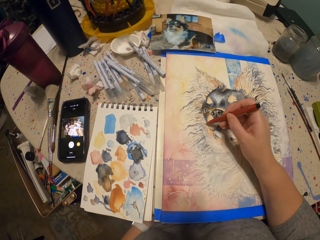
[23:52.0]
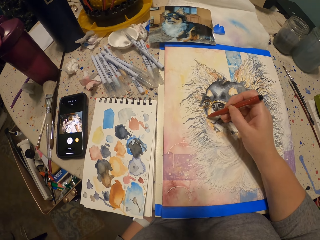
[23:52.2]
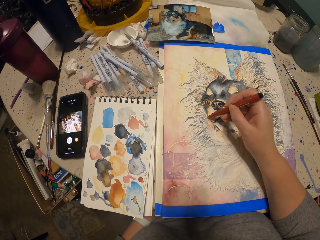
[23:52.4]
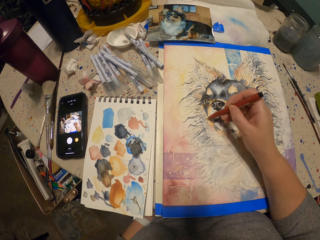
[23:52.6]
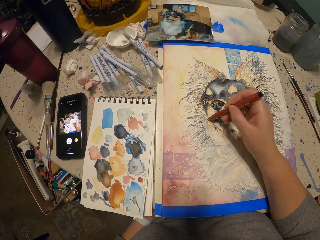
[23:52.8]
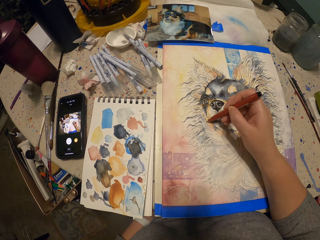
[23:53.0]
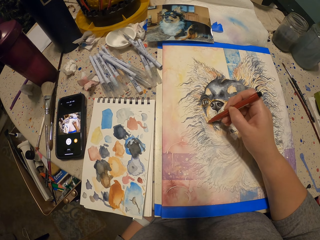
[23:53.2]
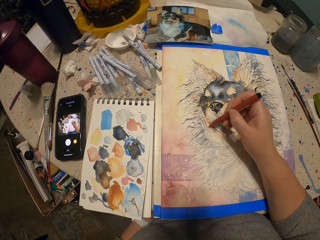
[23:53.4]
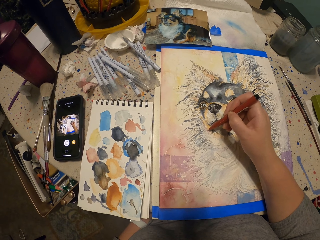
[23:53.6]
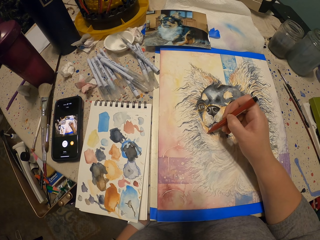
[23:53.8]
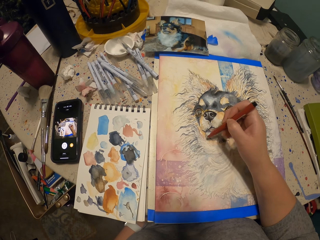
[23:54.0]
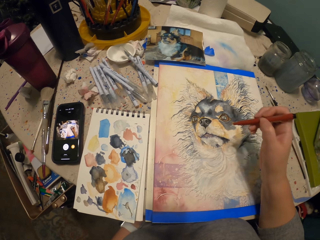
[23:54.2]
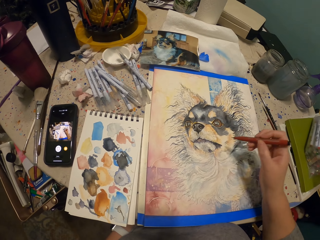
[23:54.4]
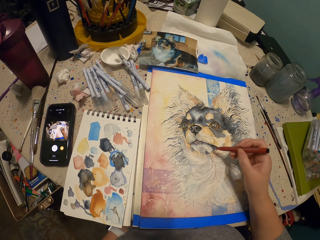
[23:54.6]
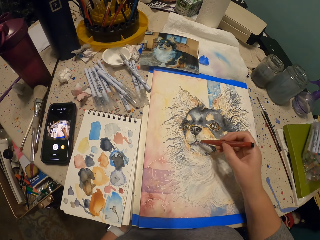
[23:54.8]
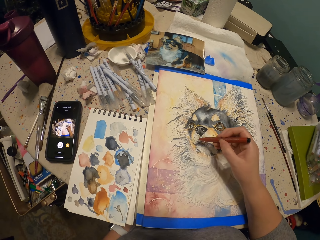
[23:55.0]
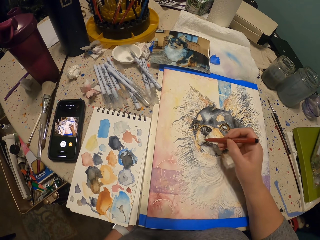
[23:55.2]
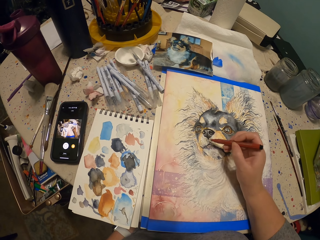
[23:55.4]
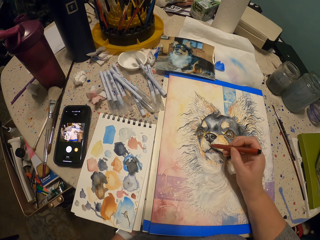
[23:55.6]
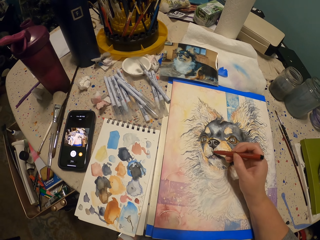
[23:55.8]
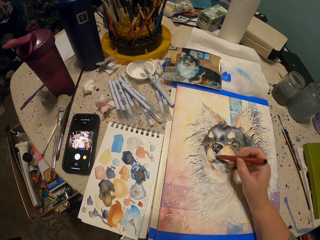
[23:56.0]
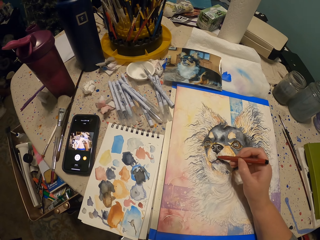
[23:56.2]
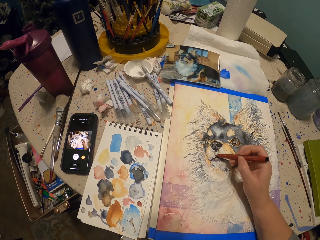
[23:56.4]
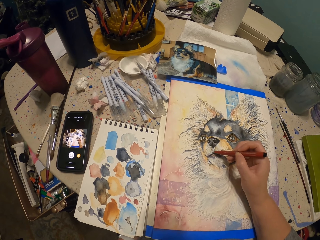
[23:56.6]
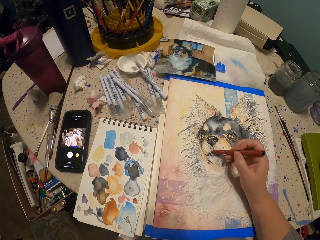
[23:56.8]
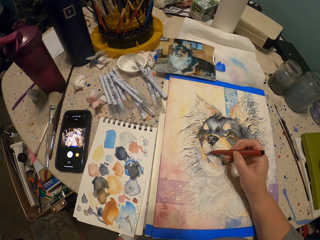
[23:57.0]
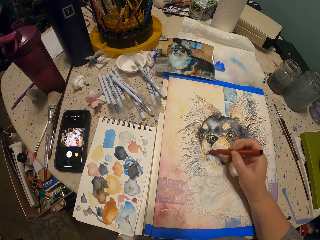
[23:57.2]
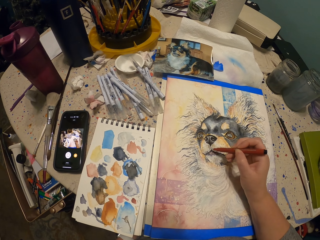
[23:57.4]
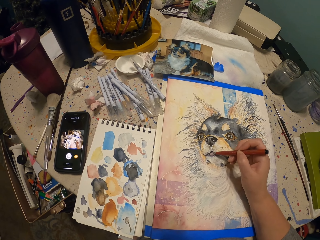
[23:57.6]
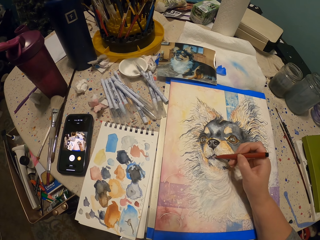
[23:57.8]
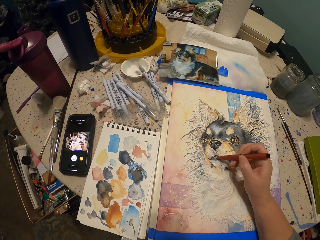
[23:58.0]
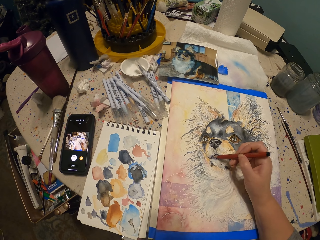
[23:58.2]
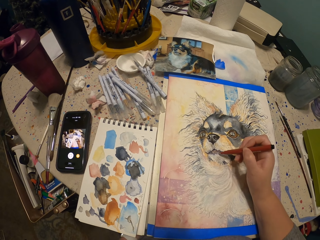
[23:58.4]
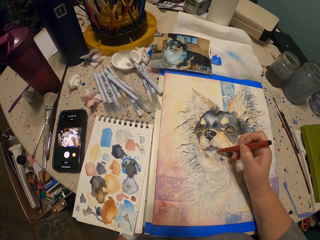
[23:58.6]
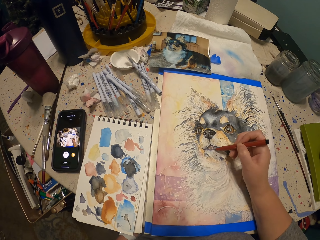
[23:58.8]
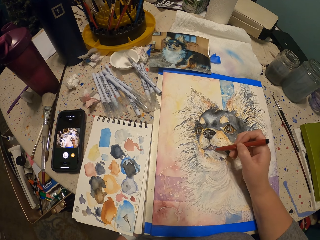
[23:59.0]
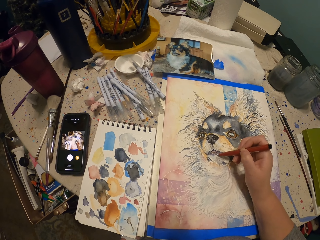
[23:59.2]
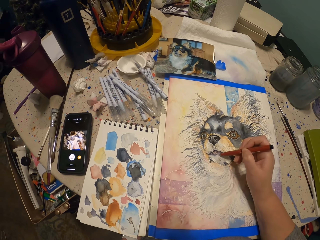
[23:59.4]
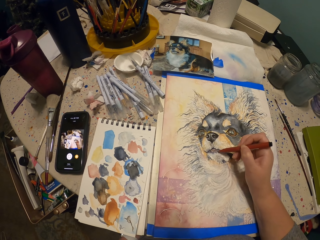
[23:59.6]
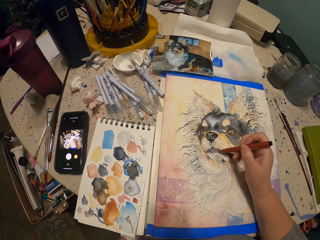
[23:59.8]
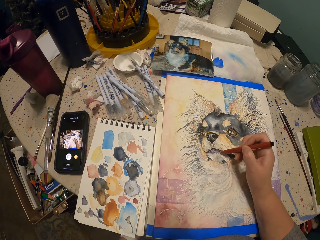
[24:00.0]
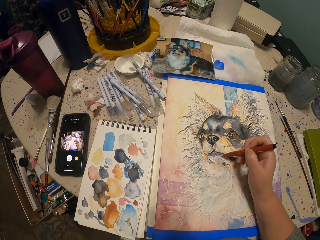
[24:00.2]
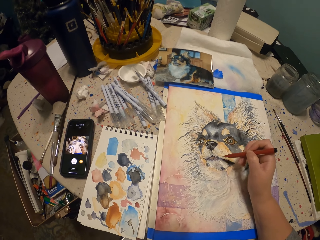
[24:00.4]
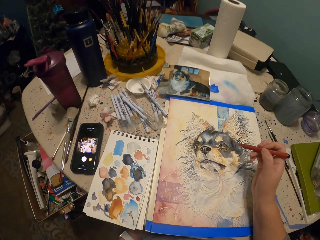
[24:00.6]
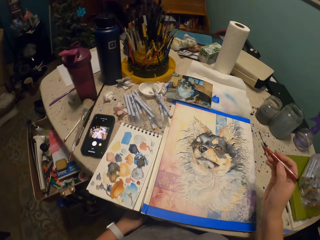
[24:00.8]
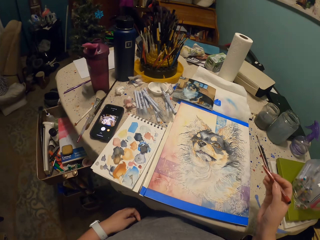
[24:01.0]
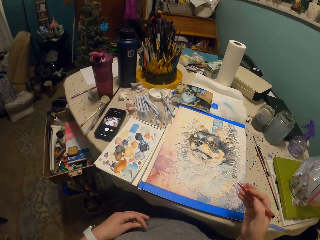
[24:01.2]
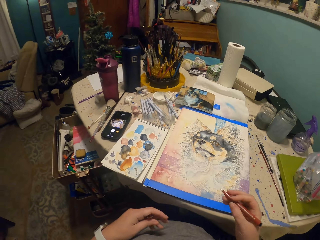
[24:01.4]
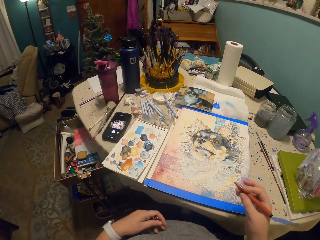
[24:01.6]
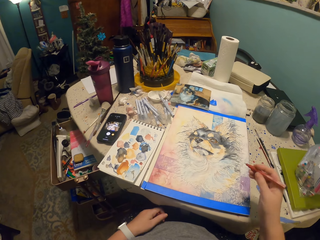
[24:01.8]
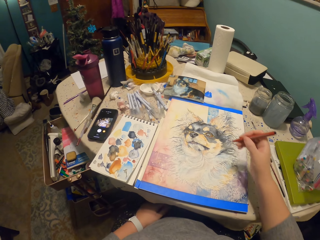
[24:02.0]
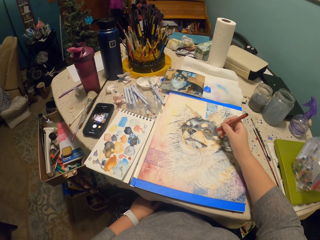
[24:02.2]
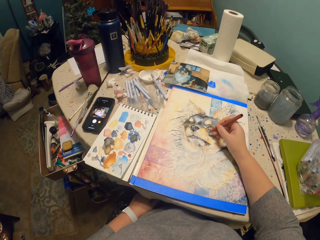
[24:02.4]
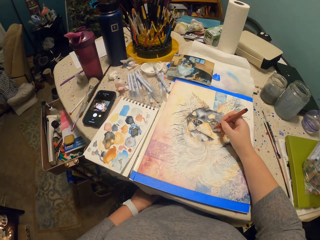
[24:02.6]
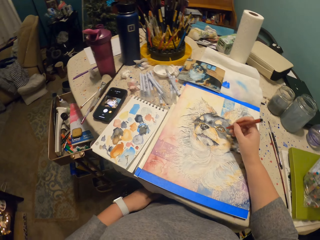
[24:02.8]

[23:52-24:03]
The camera wearer draws. They lift the pen. They draw with the pen. They remove the pen.

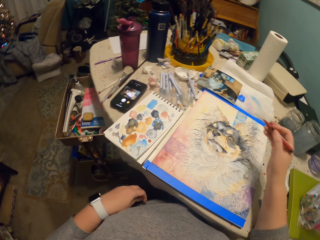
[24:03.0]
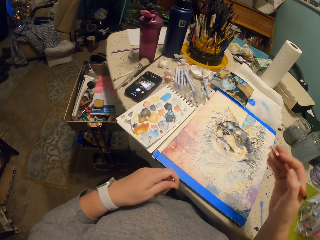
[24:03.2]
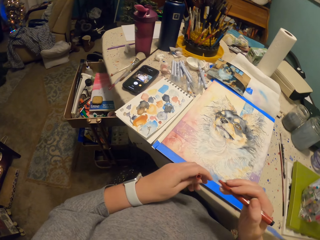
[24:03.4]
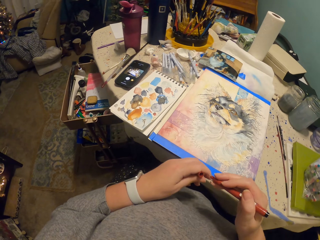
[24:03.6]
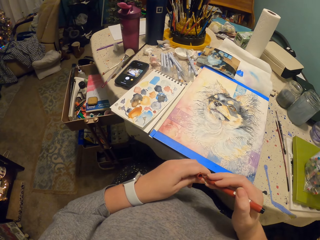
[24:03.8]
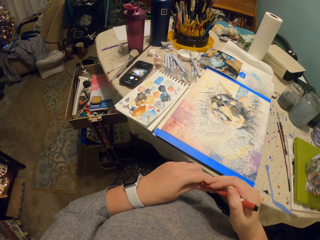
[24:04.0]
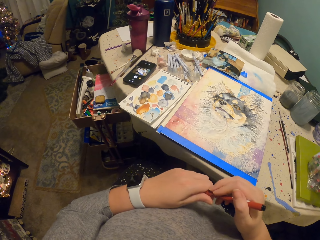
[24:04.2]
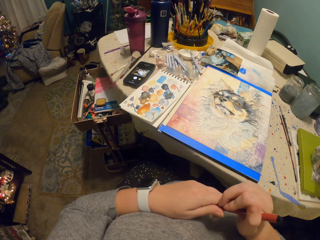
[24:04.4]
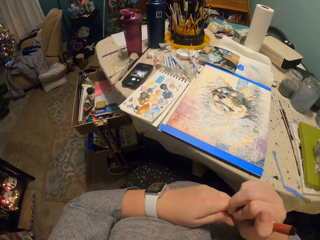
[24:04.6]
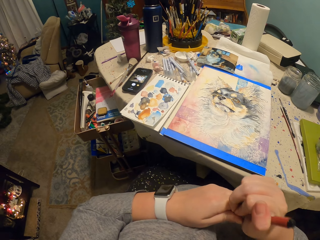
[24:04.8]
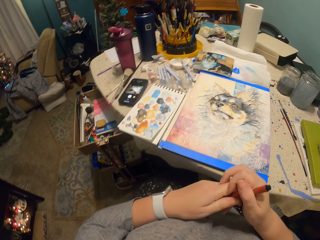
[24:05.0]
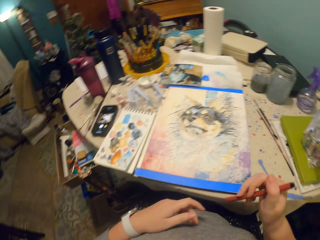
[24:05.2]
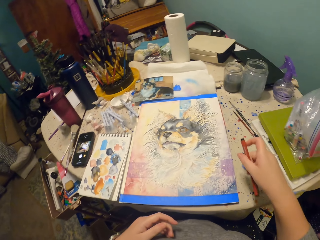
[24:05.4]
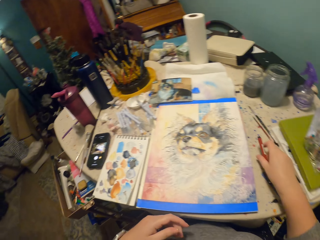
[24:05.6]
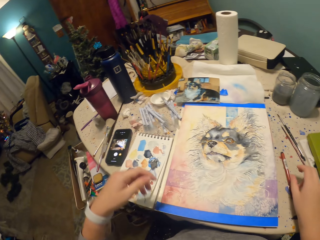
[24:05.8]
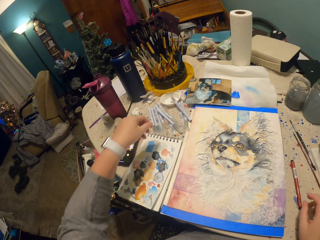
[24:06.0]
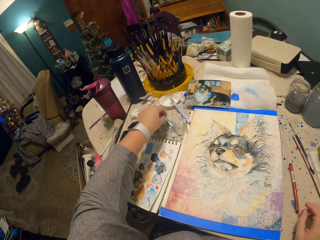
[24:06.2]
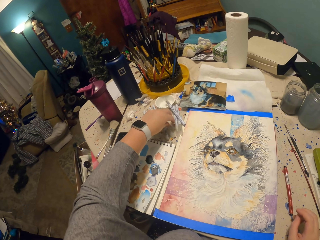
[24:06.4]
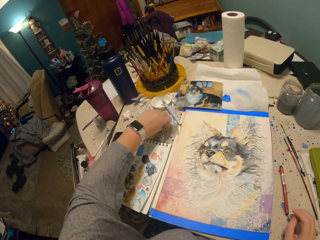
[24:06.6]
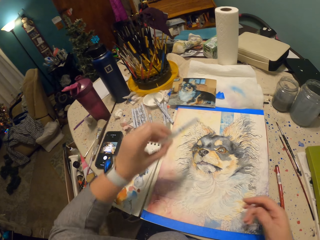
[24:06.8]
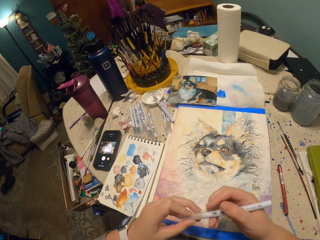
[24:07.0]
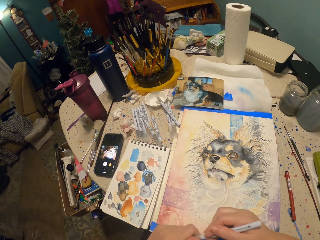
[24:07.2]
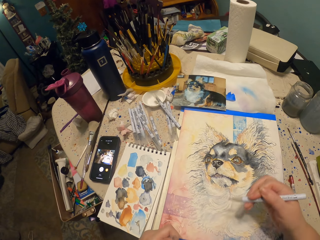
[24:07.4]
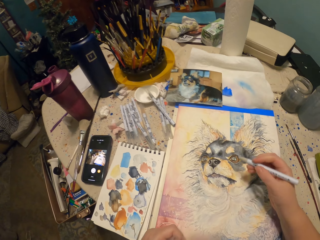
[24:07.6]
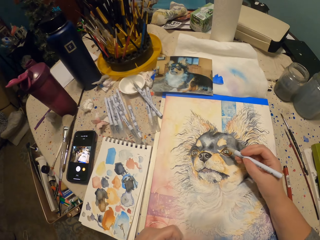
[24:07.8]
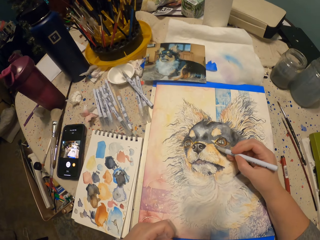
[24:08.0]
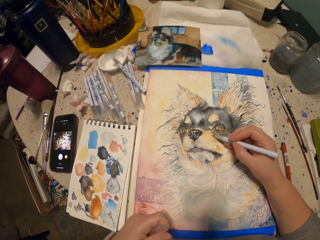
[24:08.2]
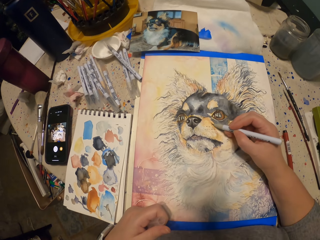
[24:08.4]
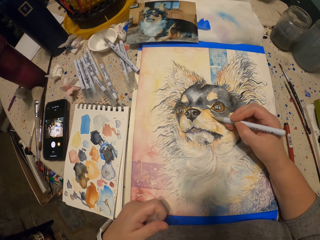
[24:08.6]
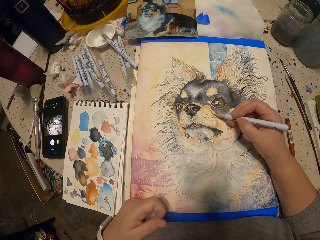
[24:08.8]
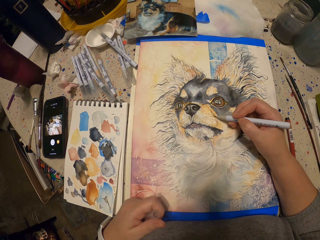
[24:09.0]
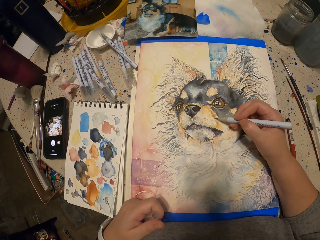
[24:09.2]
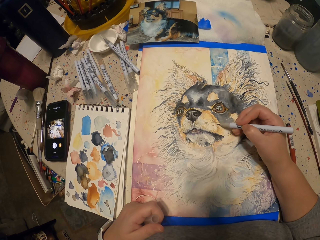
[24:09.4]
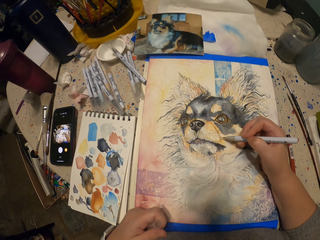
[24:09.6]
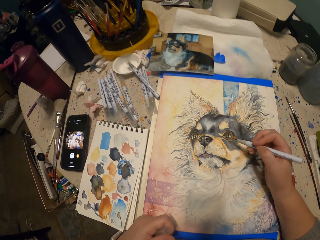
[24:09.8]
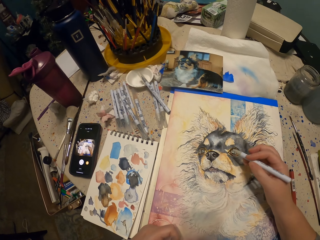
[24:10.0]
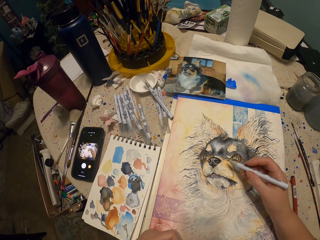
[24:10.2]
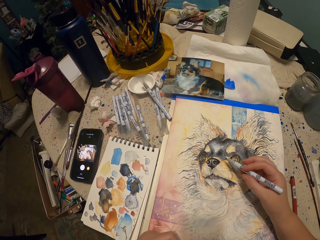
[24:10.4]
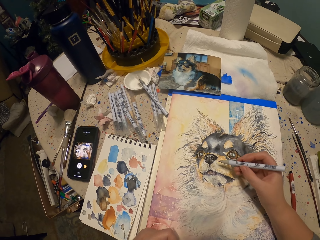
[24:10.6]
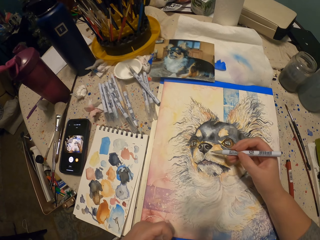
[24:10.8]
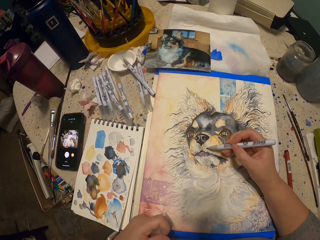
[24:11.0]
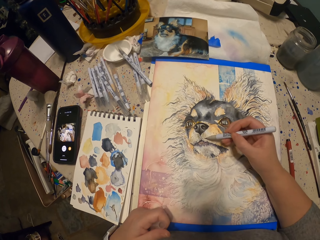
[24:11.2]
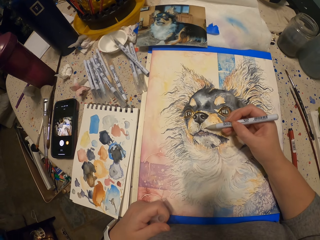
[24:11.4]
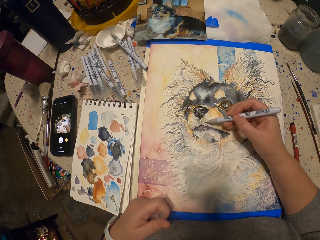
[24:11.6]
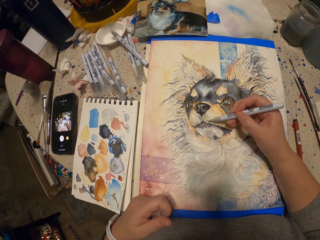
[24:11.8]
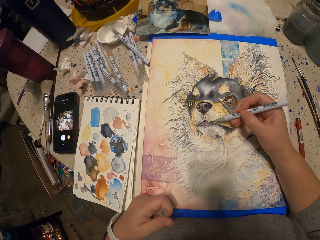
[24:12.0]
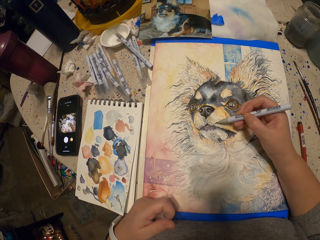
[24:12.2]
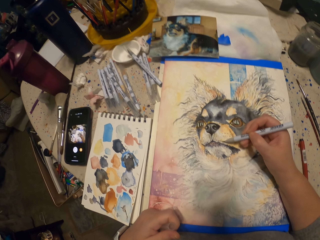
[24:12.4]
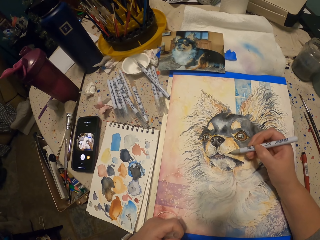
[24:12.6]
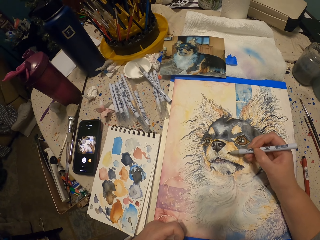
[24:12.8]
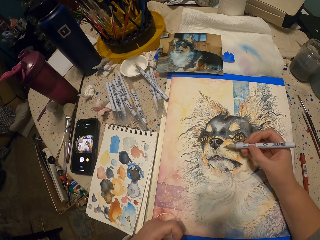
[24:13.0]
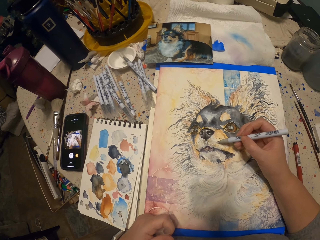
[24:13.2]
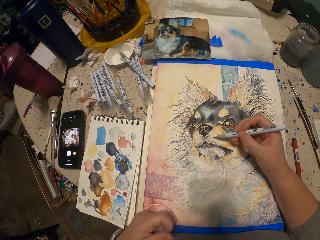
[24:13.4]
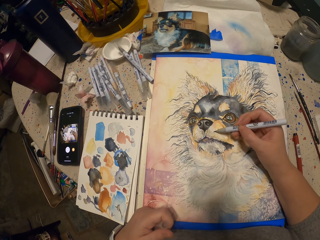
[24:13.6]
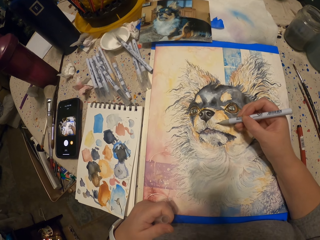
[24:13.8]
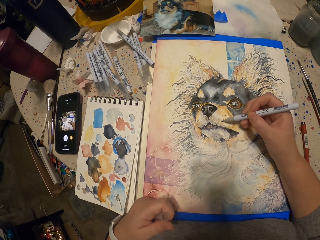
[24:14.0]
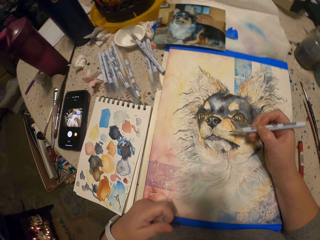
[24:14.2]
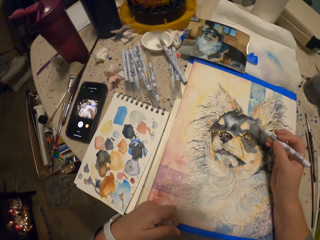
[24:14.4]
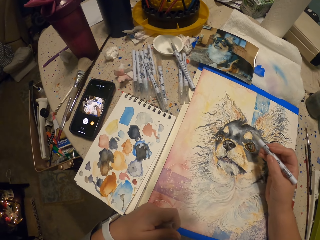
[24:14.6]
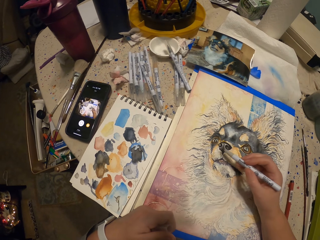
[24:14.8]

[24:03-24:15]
The camera wearer closes the pen with the lid. They tighten the lid. They put the pen on the table. They pick up a marker or pen. They remove the lid. They scribble. They draw with the marker. They lift the pen. They scribble.
